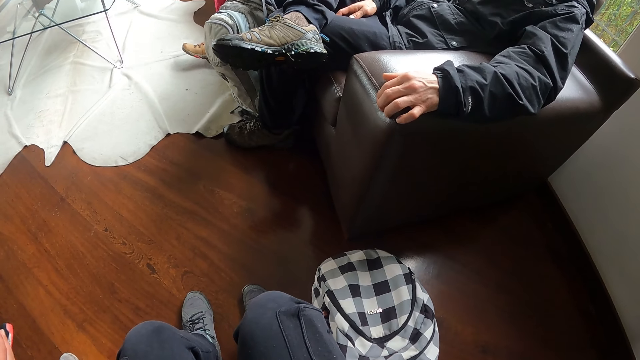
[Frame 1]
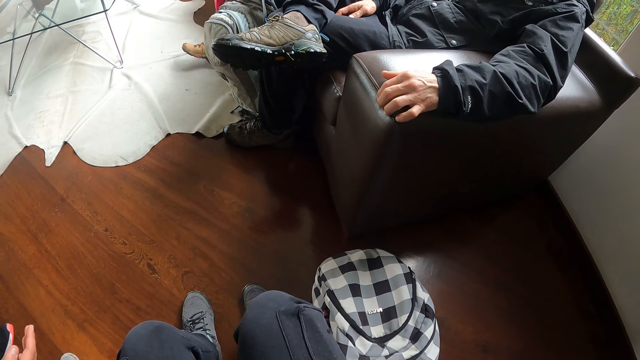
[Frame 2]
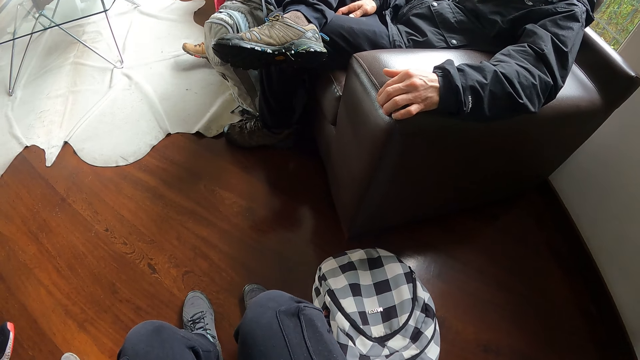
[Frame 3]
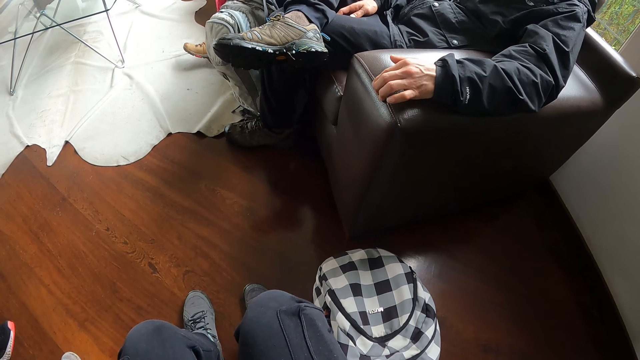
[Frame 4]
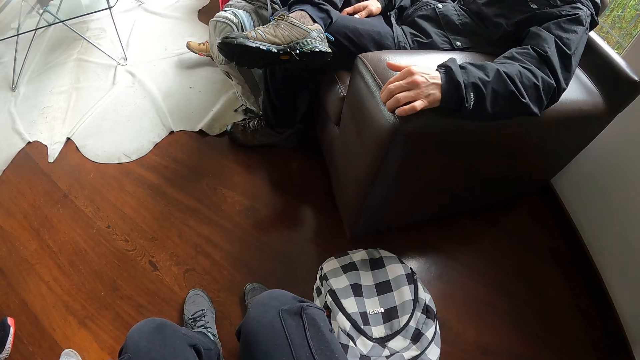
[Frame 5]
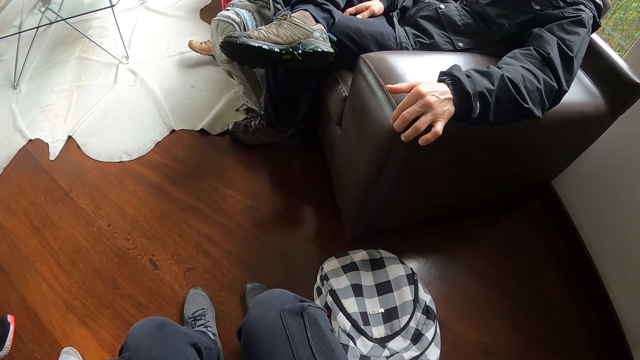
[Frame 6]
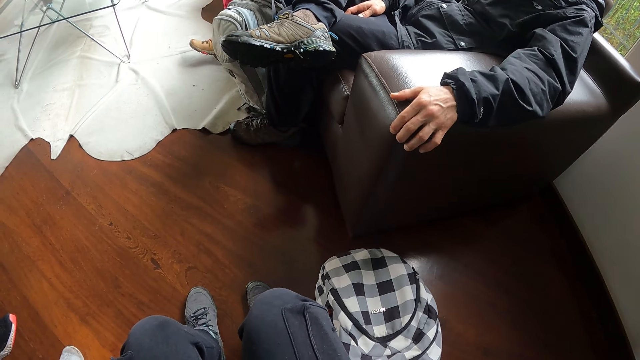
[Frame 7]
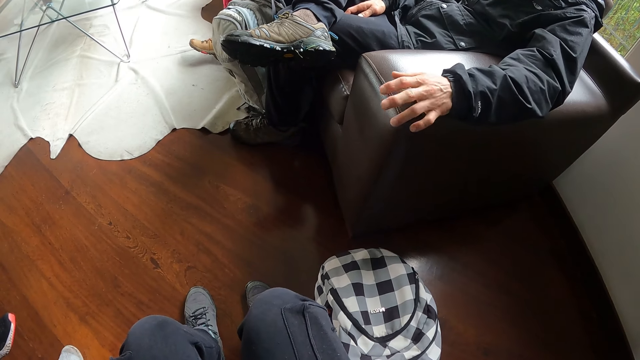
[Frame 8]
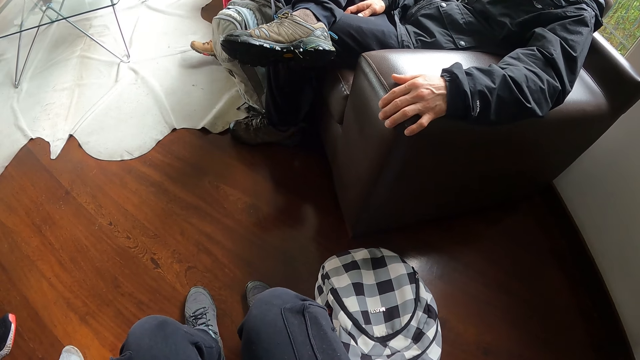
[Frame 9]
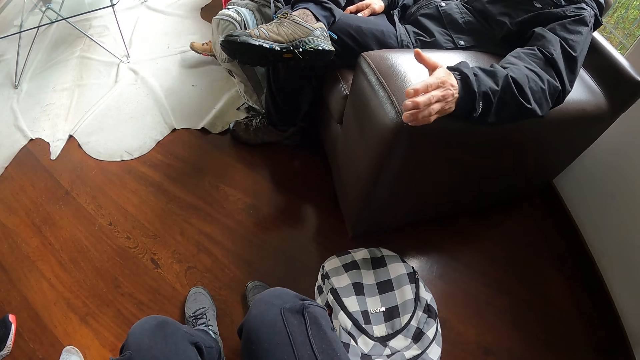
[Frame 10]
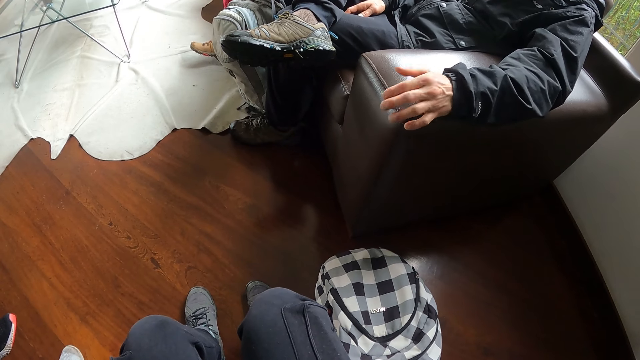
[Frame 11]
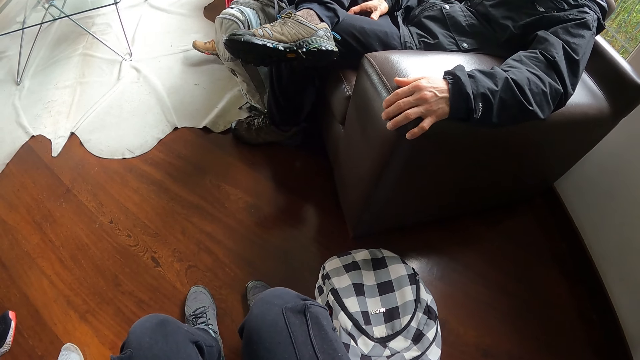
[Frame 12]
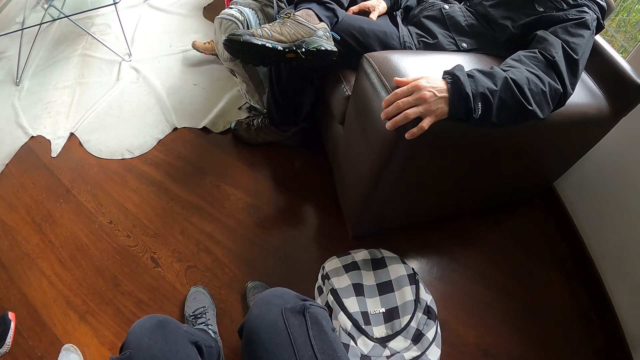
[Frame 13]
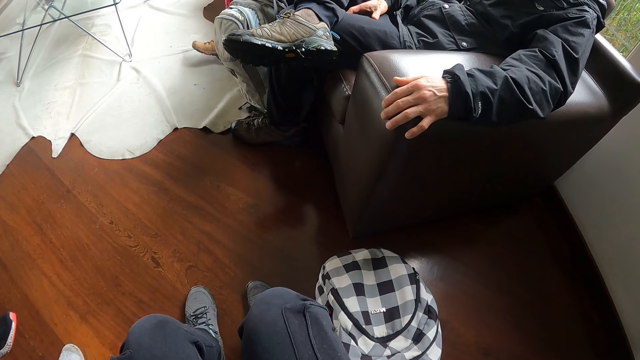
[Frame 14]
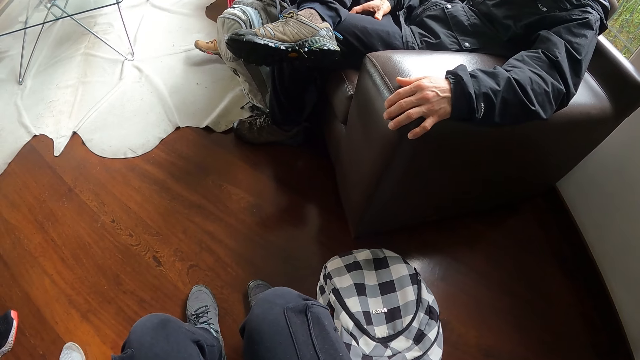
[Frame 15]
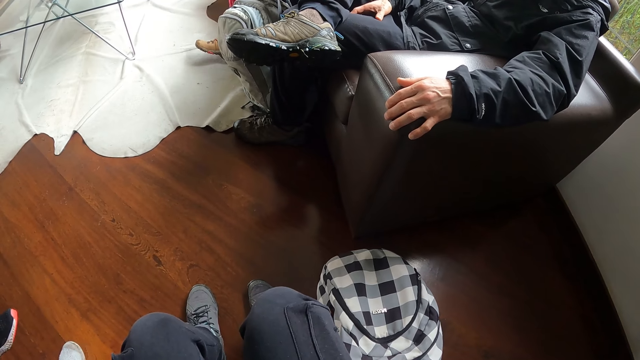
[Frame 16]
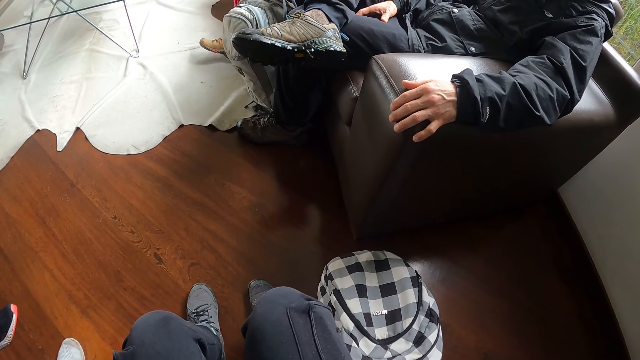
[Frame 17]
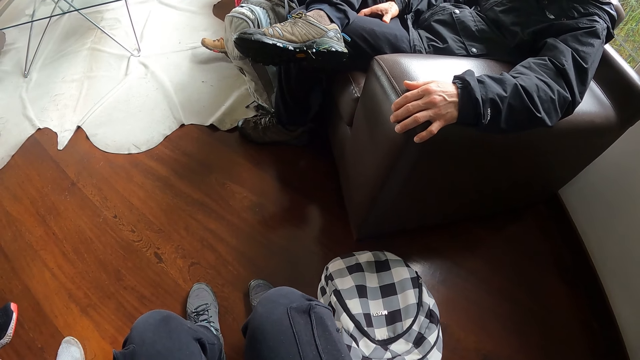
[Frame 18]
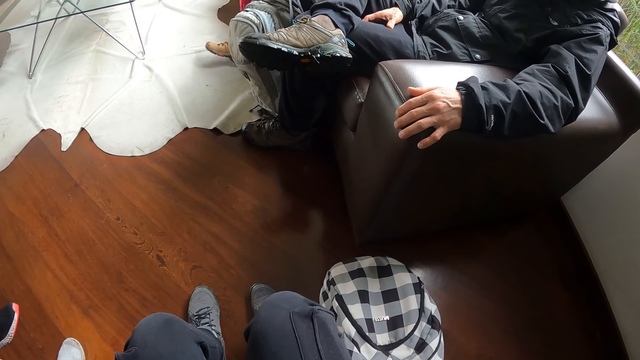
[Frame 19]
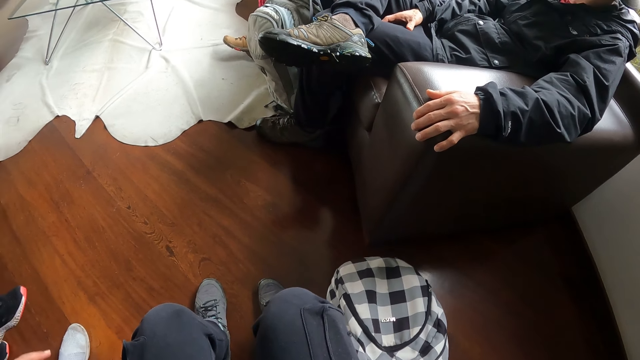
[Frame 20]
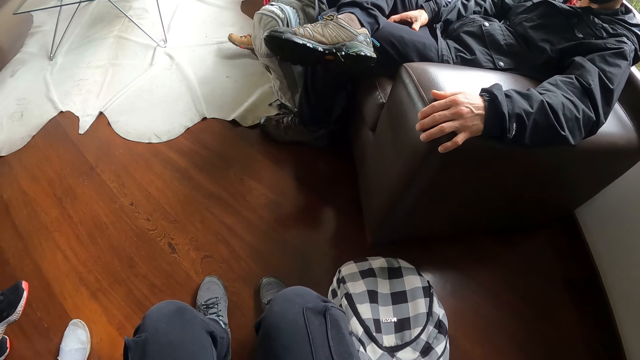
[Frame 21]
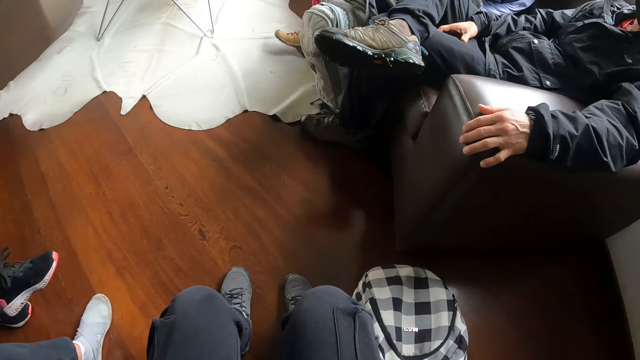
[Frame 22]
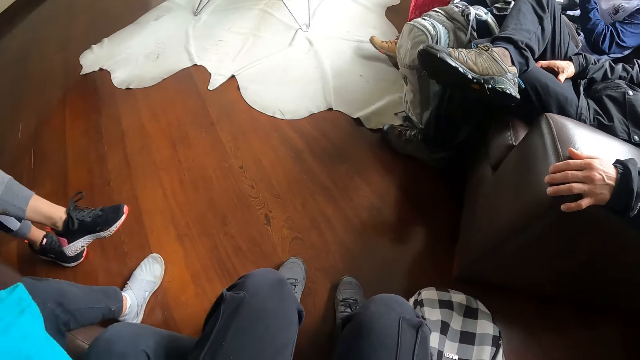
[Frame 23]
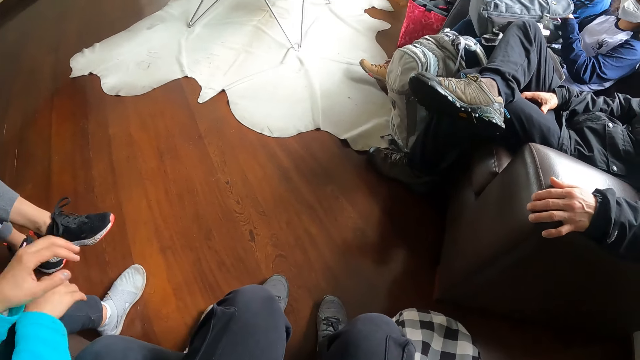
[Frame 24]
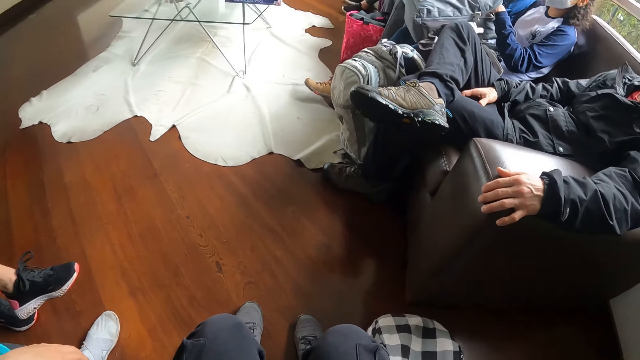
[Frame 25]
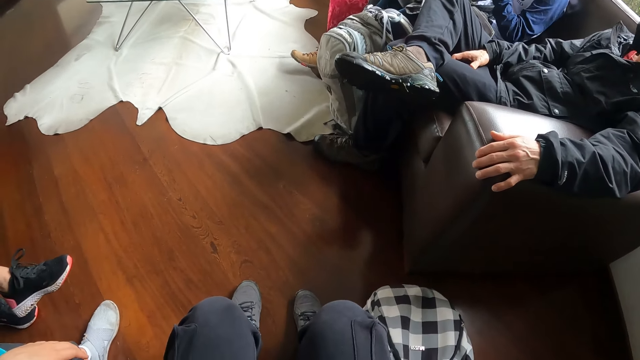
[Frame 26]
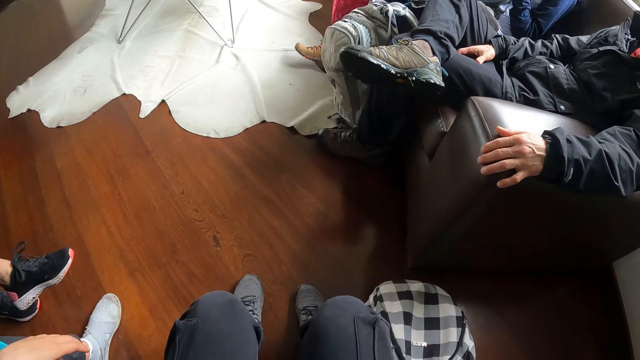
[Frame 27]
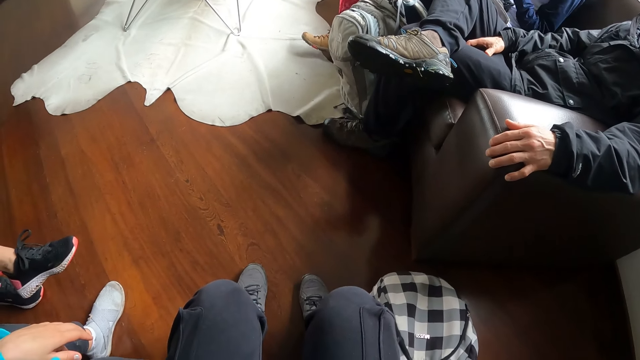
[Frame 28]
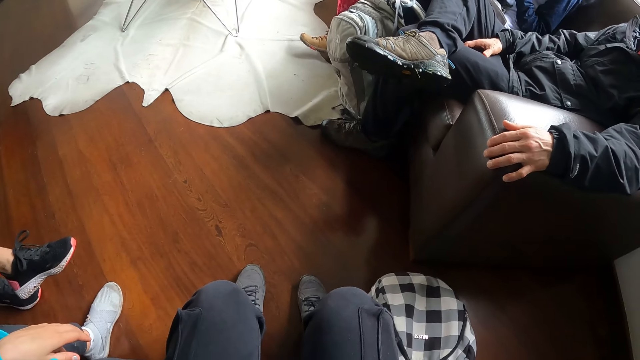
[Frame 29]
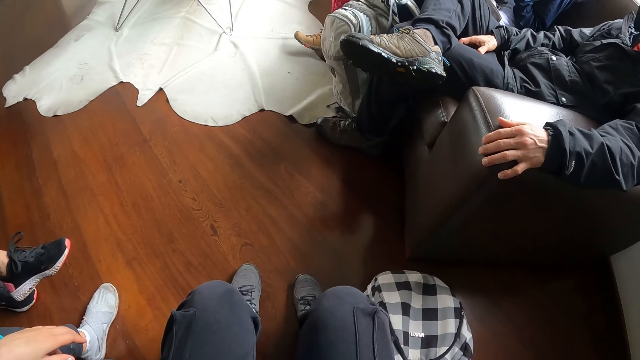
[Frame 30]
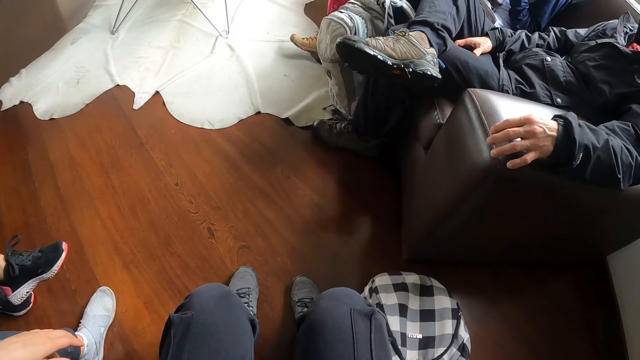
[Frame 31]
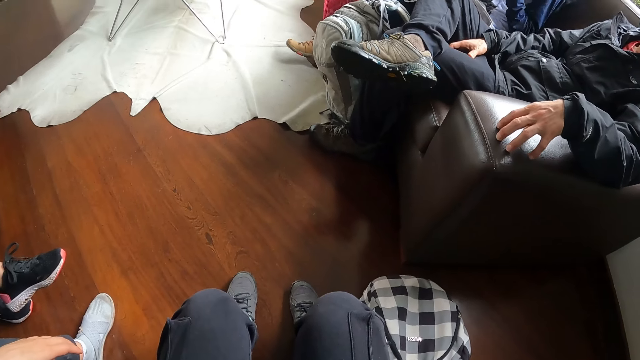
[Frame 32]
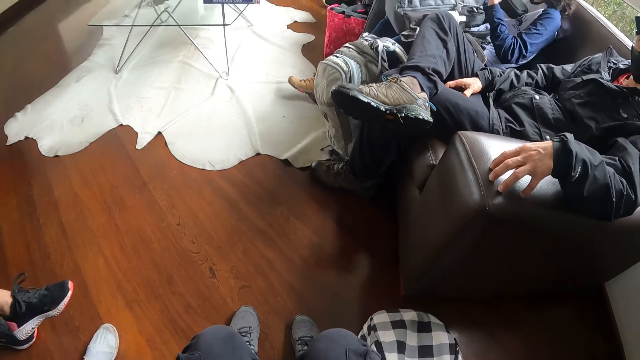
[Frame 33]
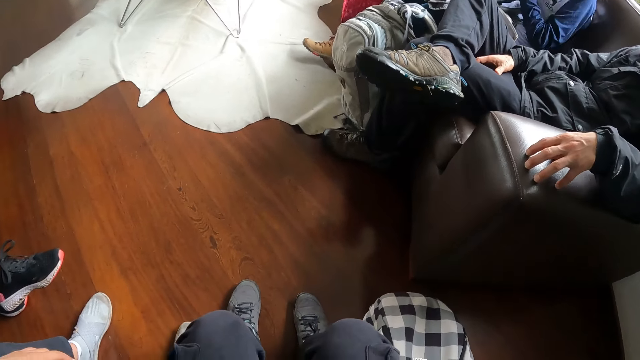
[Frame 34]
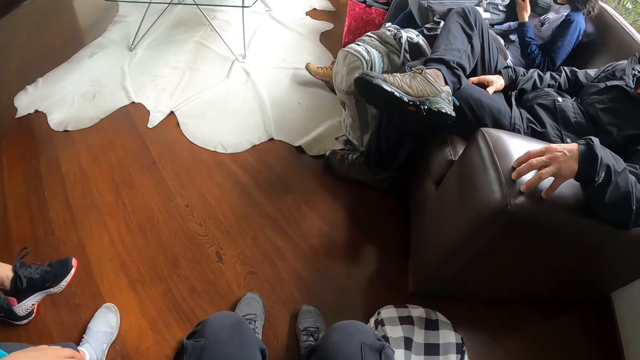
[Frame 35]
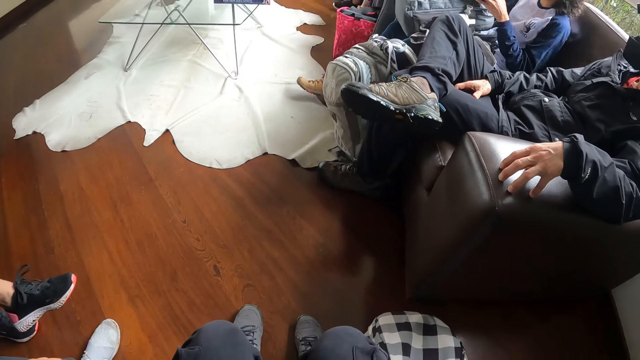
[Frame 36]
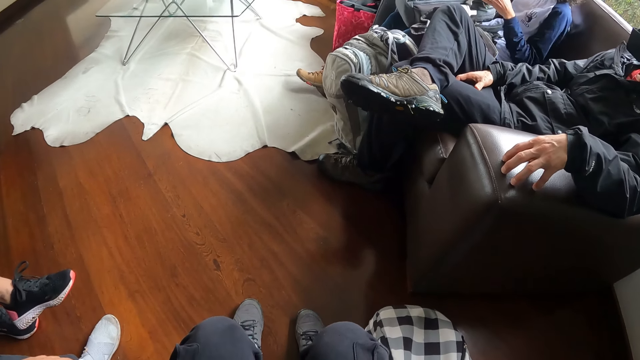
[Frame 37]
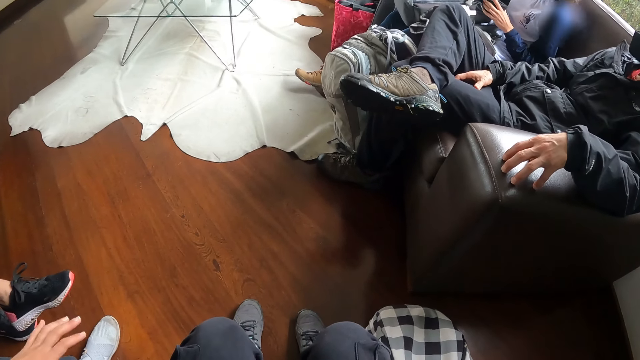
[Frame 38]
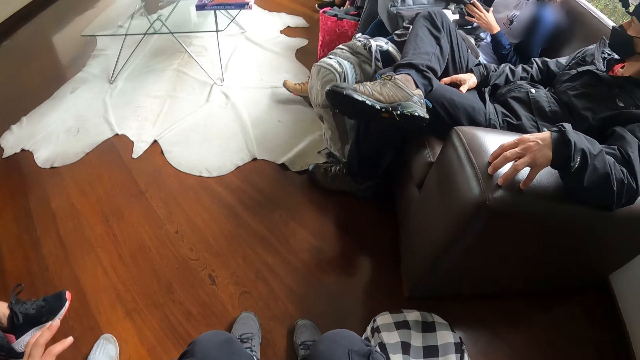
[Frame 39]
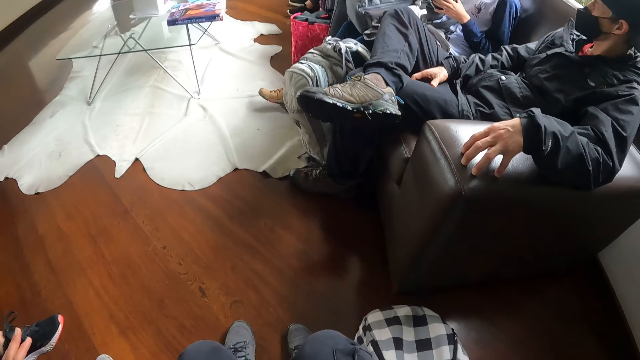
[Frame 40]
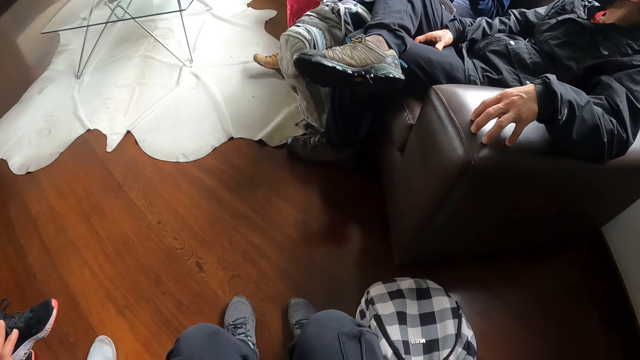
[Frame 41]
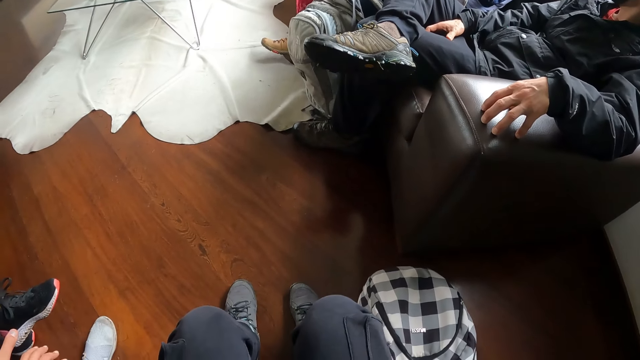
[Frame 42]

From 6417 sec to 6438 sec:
The camera wearer interacts with the man. They stare at the floor.
